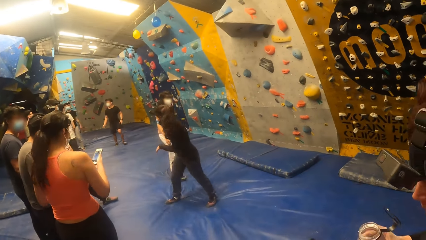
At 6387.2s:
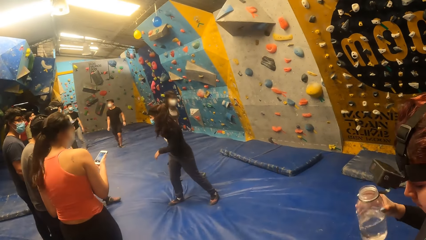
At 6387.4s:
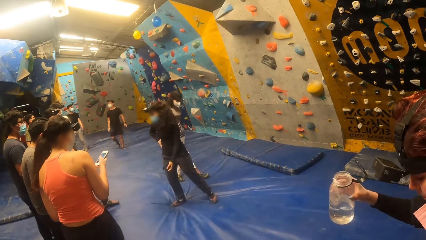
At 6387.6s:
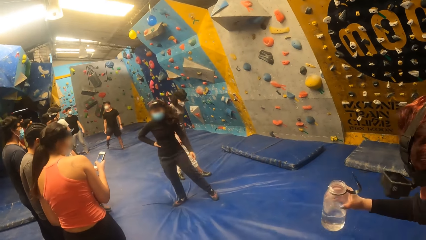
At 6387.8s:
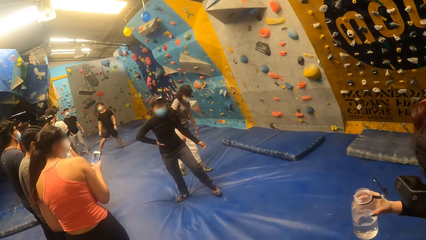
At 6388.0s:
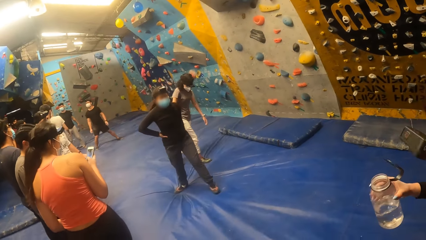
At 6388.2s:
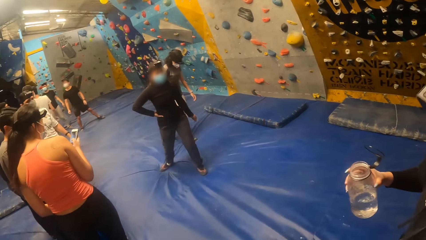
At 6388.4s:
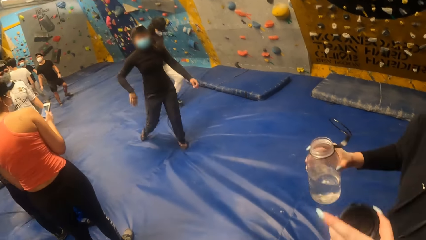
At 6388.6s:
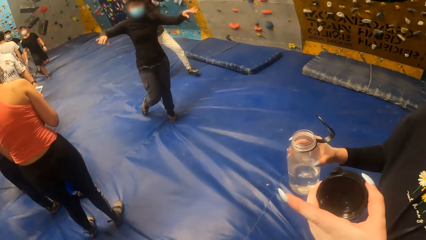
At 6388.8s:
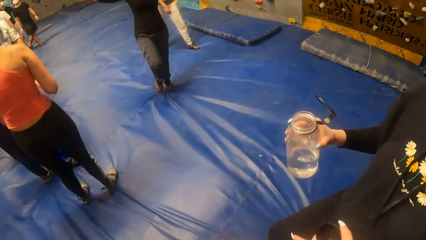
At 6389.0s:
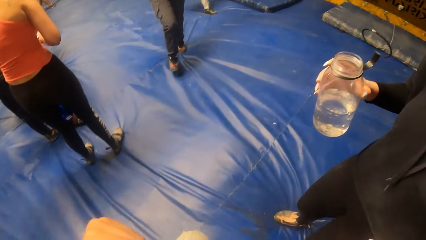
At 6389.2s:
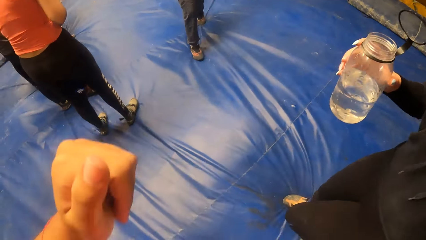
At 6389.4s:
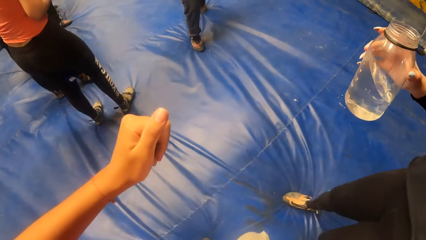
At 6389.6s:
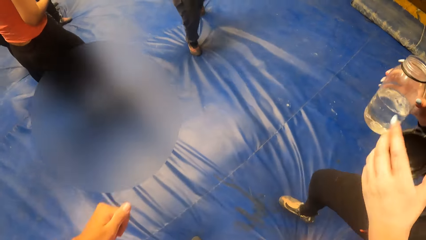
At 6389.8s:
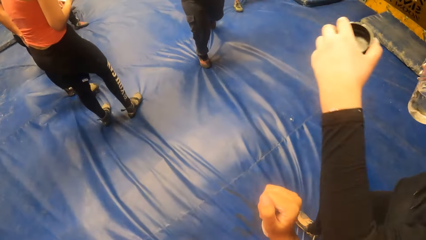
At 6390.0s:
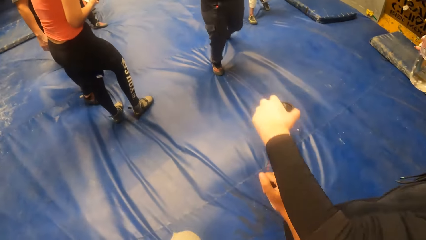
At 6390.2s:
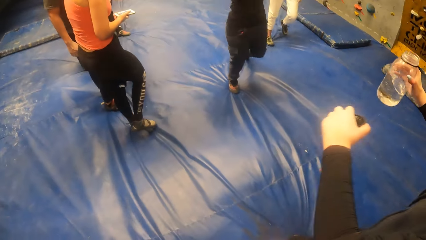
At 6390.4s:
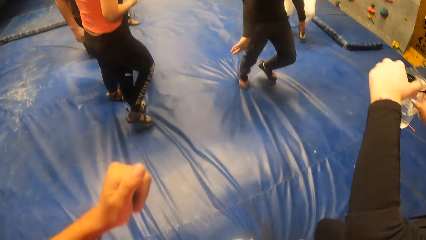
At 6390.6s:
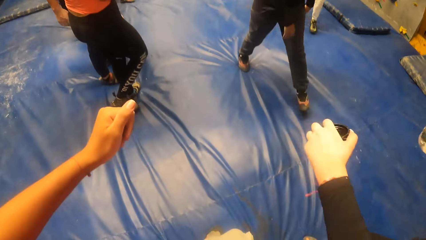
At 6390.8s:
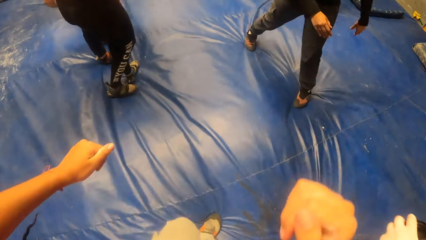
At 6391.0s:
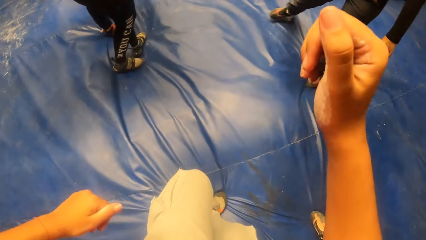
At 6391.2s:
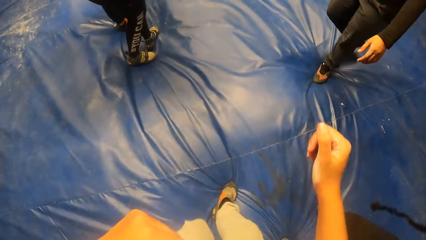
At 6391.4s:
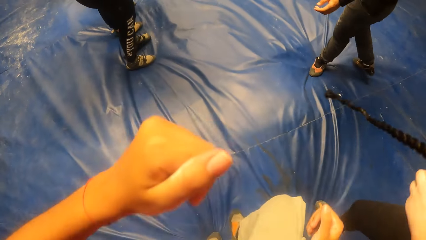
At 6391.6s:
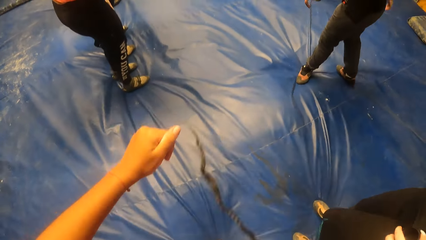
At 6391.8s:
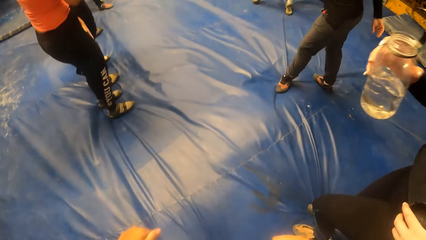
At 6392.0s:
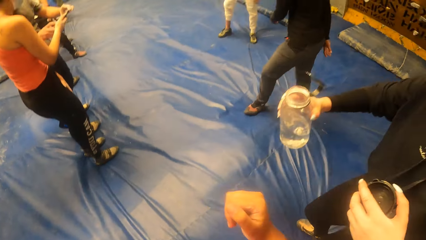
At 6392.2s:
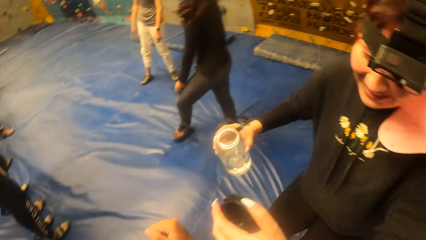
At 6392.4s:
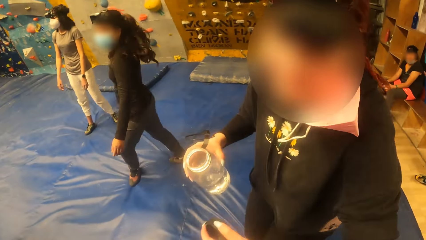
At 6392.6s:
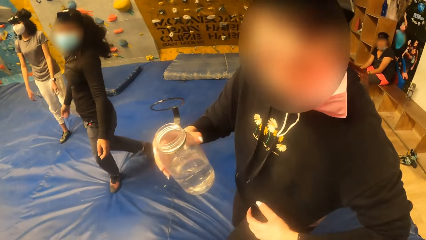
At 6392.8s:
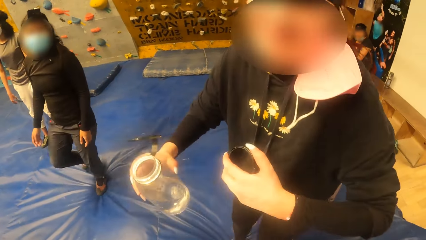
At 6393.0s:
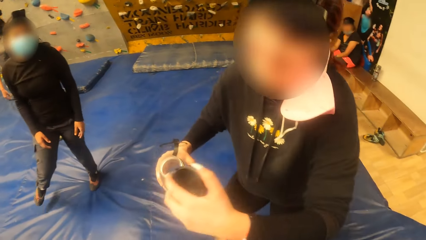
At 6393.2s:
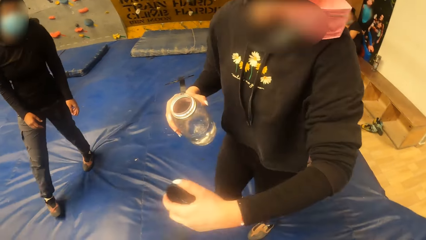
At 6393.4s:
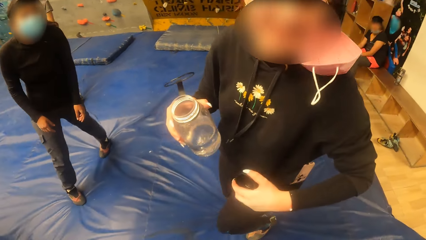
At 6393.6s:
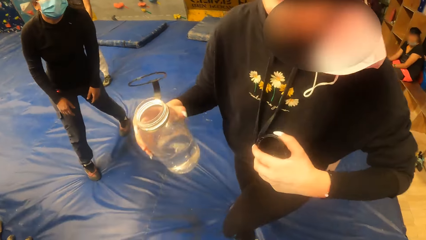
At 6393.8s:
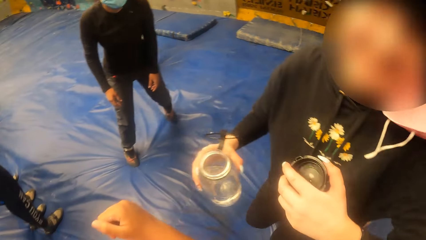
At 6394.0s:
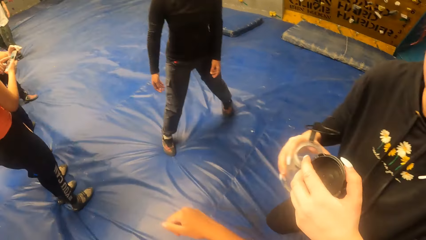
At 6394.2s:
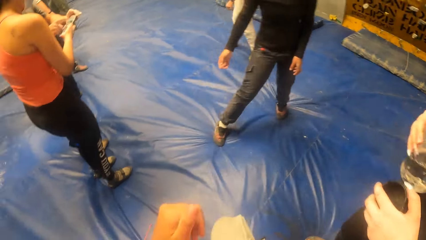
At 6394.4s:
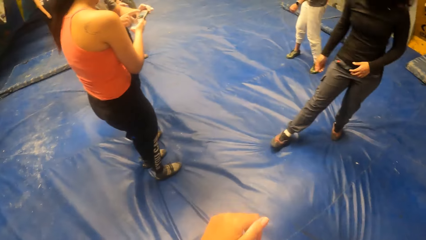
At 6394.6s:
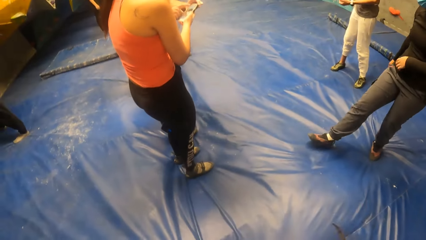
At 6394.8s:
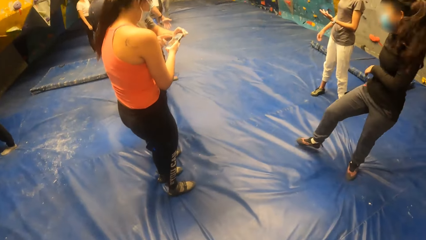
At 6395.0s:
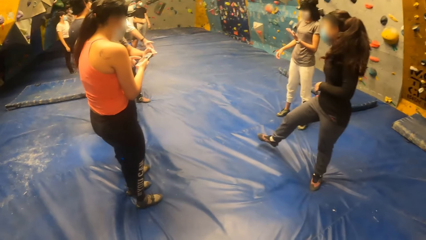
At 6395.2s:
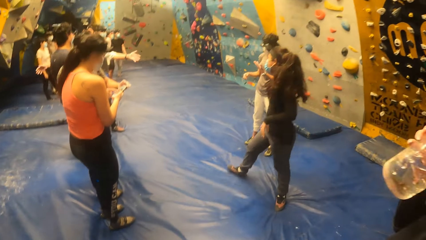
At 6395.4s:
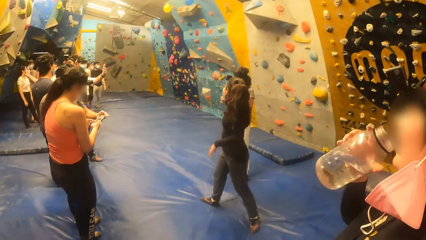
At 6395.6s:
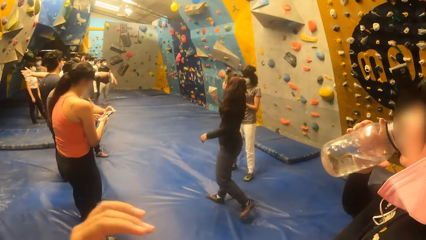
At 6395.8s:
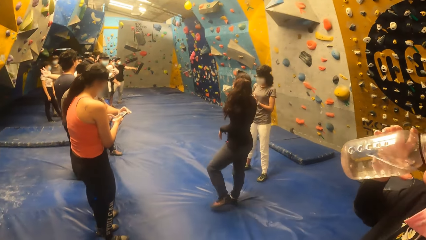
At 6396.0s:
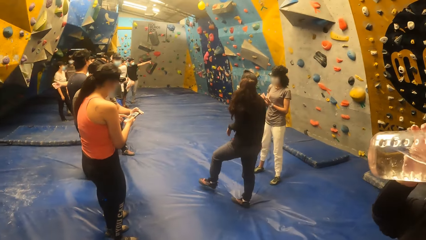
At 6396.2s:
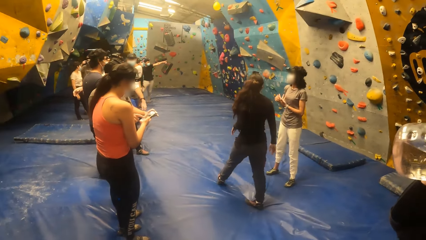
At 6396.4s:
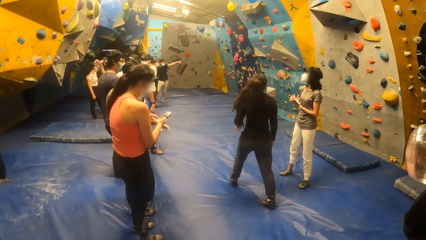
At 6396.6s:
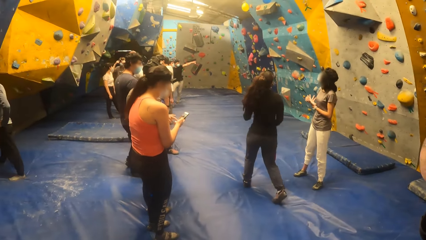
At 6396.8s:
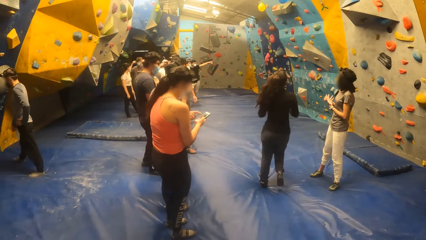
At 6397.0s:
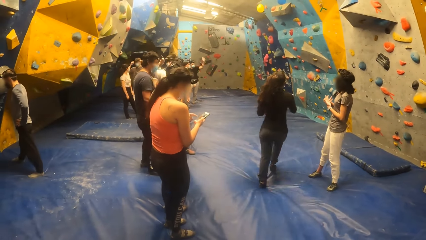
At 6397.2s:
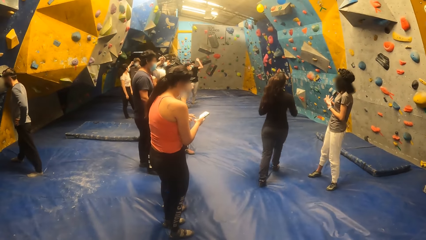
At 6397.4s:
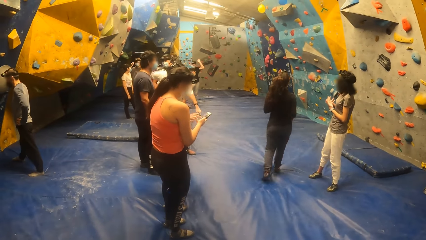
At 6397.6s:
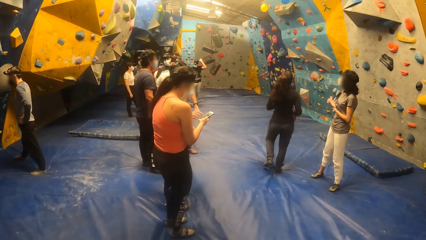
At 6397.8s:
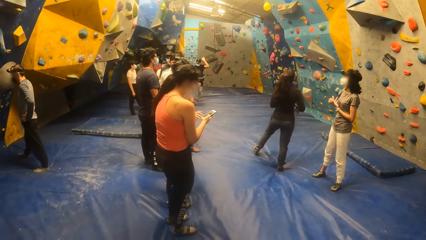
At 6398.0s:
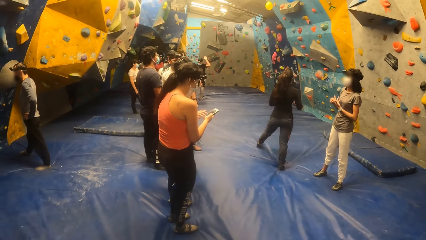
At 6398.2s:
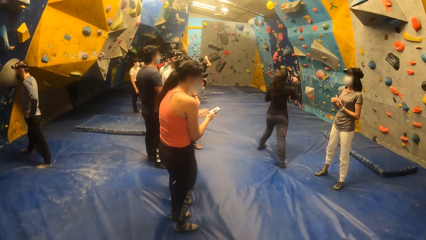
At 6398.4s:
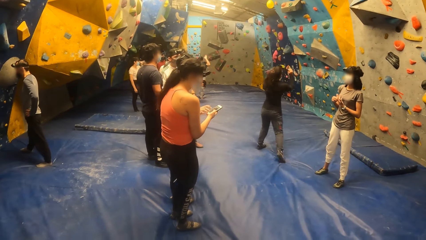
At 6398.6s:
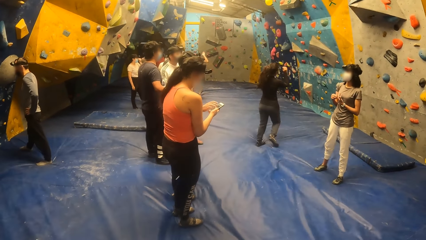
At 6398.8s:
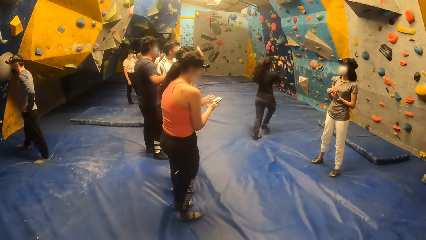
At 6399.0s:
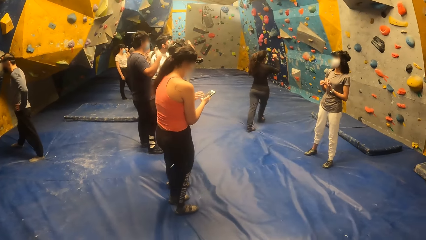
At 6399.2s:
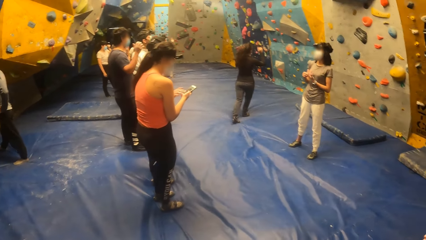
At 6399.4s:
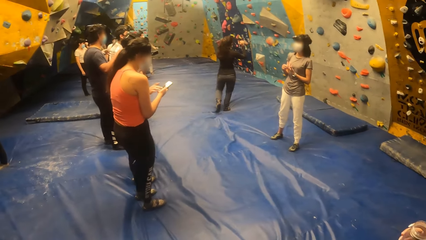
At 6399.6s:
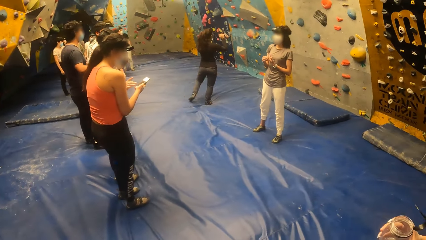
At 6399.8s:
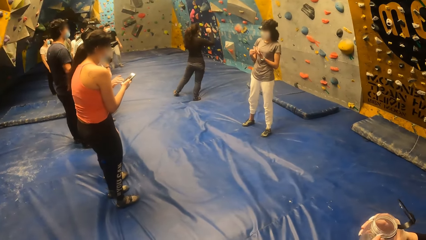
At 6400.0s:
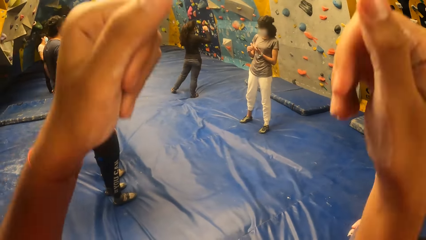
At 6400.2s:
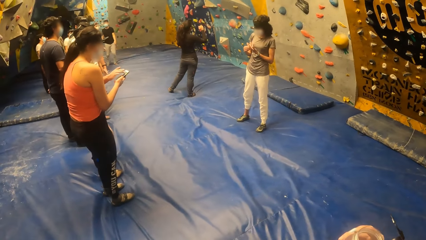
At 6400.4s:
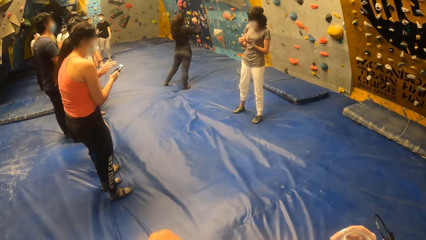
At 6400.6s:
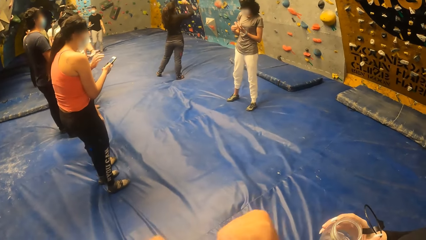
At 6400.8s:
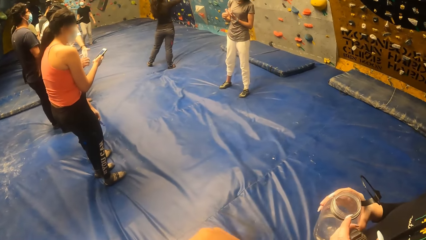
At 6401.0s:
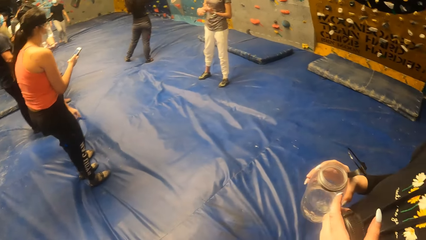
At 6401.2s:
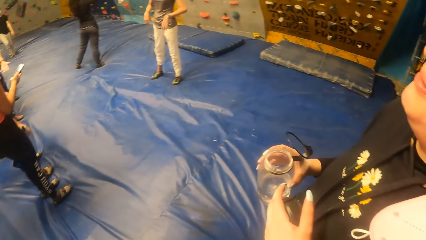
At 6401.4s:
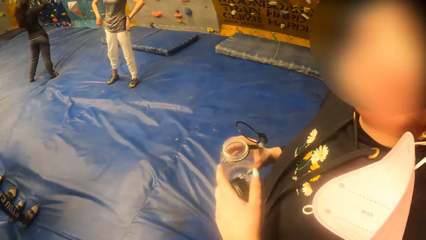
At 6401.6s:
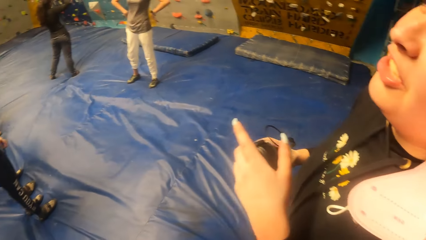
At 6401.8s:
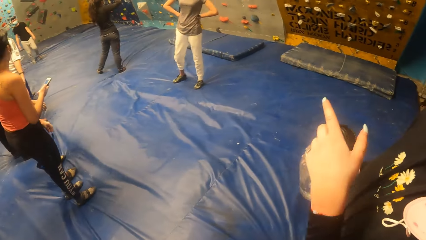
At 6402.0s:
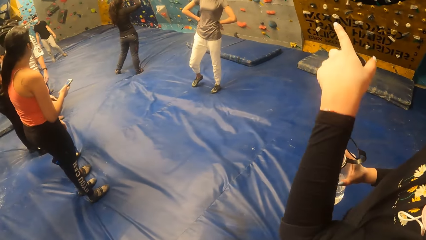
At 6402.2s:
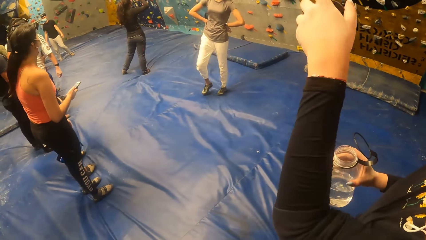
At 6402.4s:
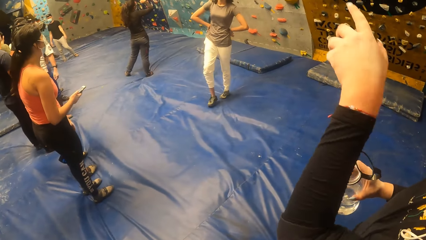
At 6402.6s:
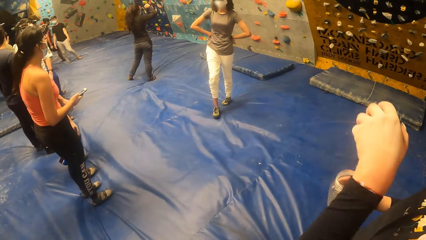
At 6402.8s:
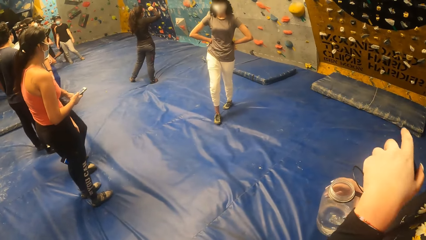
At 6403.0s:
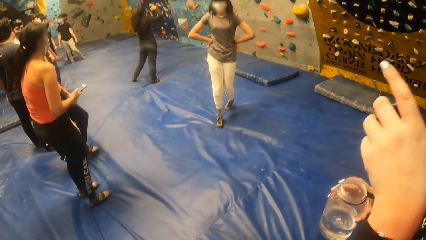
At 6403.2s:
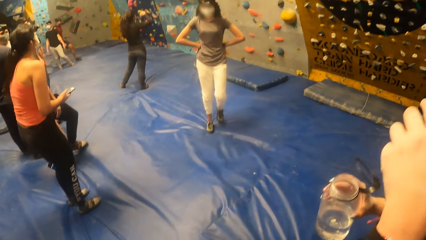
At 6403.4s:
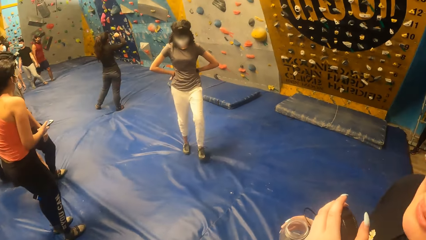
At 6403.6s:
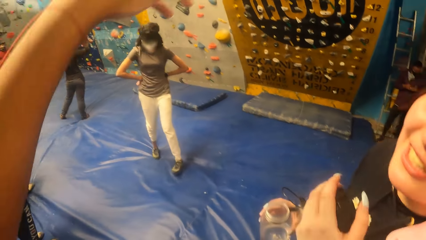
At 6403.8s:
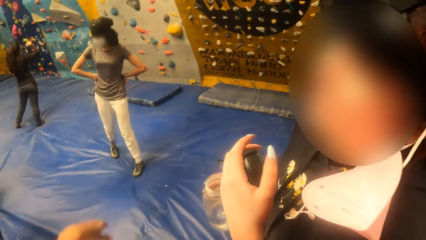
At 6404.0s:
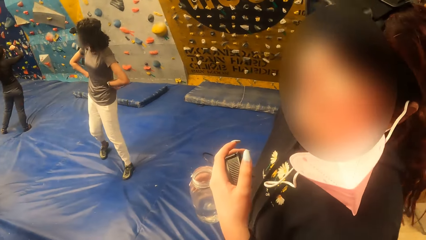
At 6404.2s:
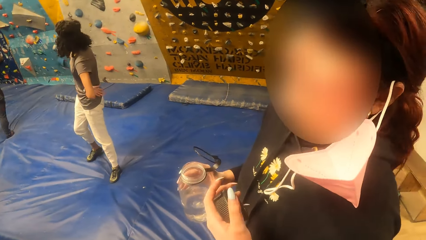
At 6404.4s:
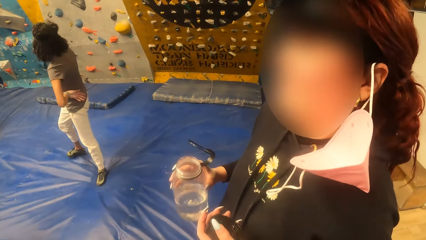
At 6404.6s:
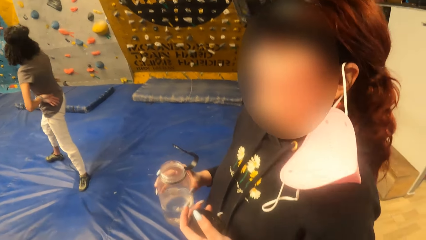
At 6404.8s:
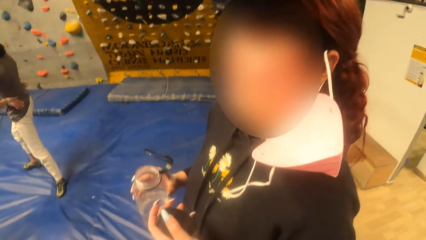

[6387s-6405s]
The camera wearer looks around. A woman operates the phone in her right hand. The camera wearer exercises with another woman and dances. The other woman dances. The other woman drinks from the water bottle in her right hand. A man operates the phone with his right hand. The camera wearer looks around. The other woman points.
